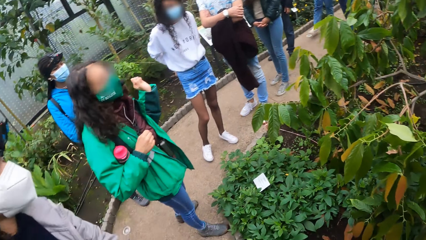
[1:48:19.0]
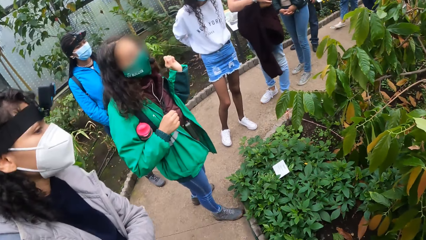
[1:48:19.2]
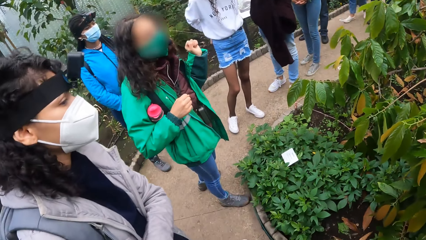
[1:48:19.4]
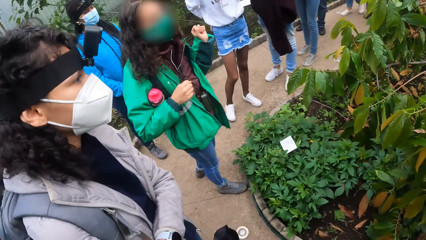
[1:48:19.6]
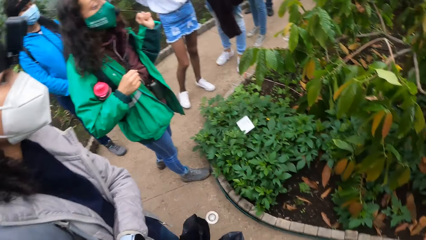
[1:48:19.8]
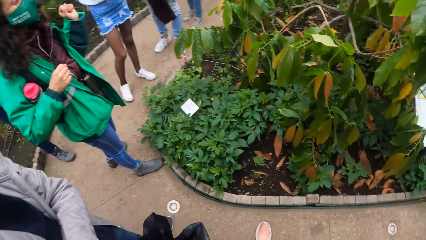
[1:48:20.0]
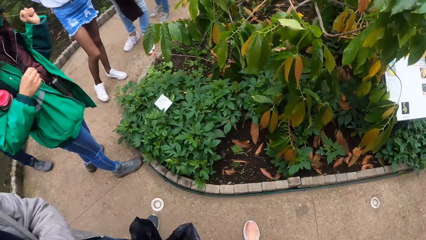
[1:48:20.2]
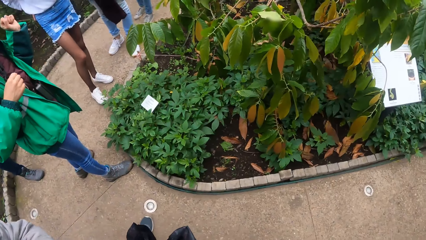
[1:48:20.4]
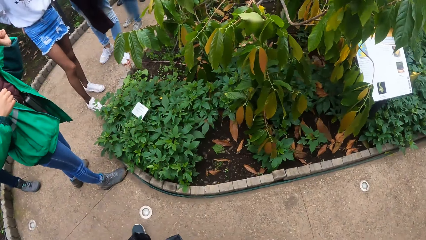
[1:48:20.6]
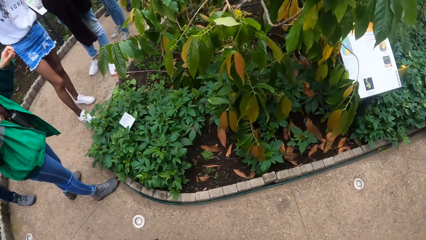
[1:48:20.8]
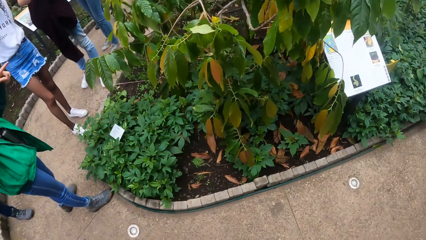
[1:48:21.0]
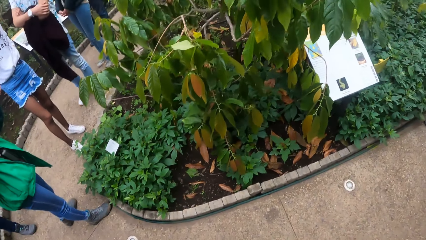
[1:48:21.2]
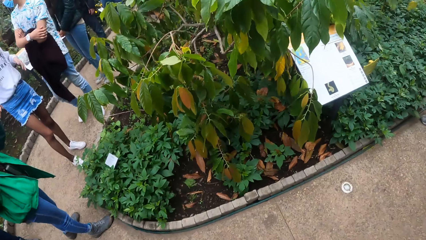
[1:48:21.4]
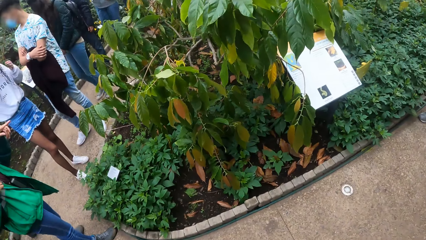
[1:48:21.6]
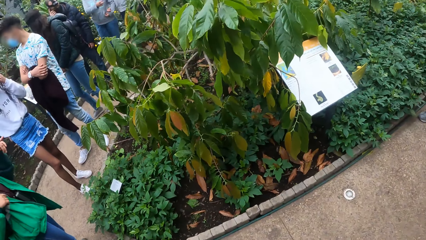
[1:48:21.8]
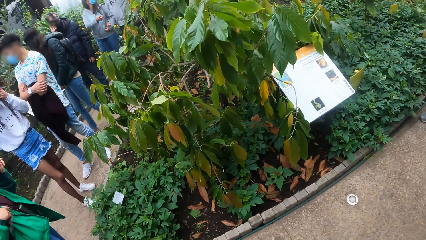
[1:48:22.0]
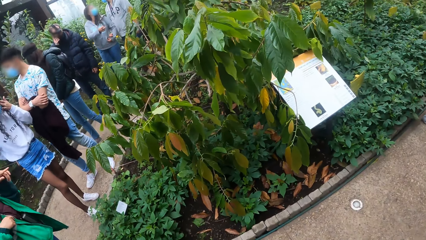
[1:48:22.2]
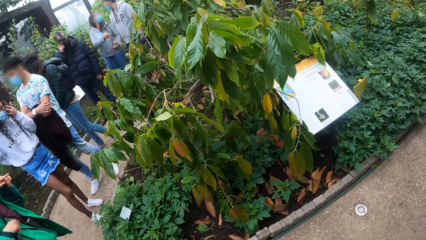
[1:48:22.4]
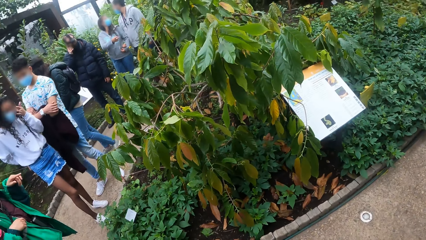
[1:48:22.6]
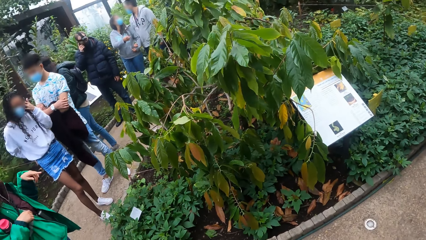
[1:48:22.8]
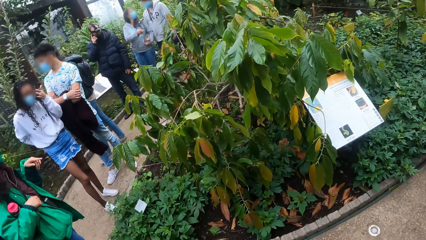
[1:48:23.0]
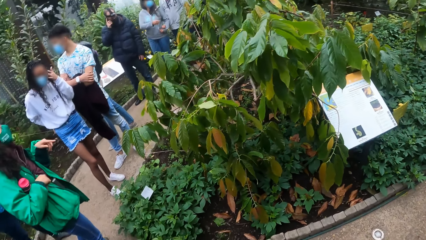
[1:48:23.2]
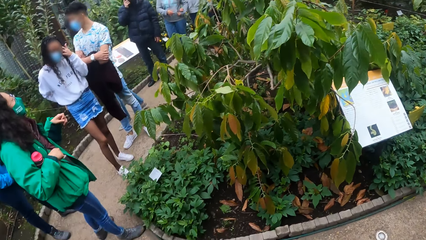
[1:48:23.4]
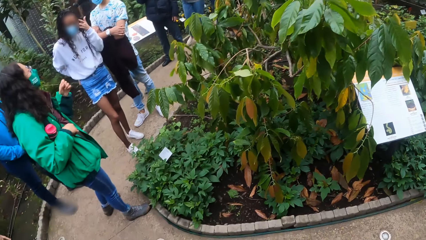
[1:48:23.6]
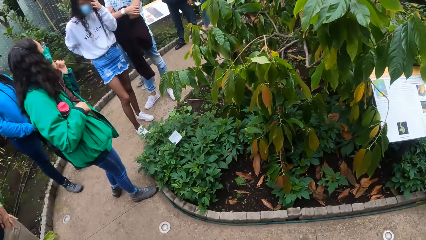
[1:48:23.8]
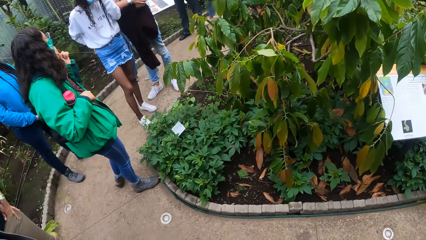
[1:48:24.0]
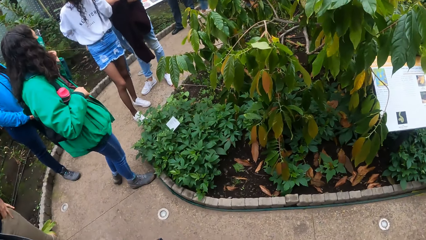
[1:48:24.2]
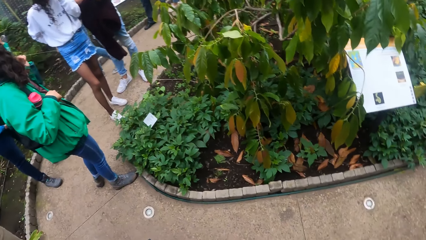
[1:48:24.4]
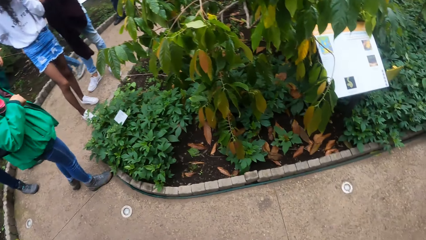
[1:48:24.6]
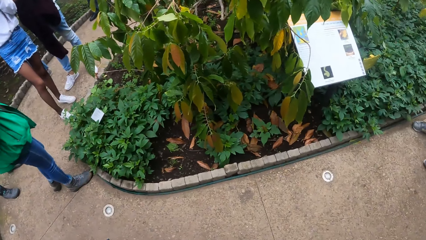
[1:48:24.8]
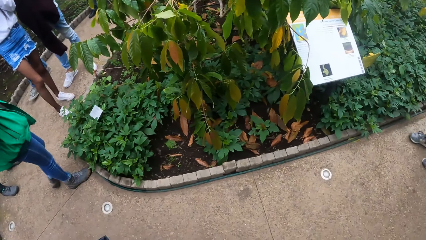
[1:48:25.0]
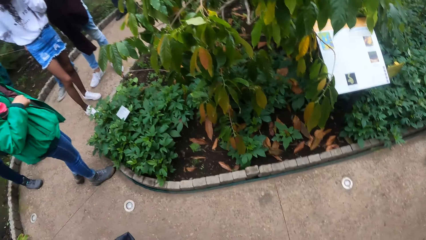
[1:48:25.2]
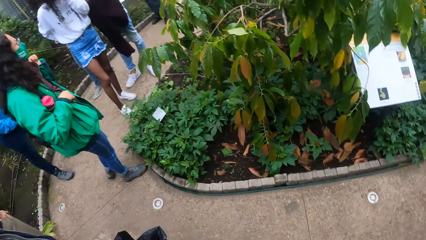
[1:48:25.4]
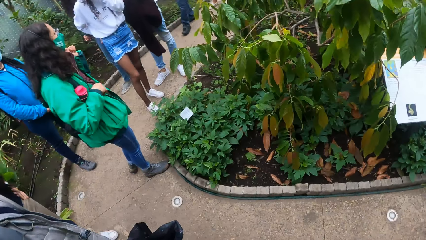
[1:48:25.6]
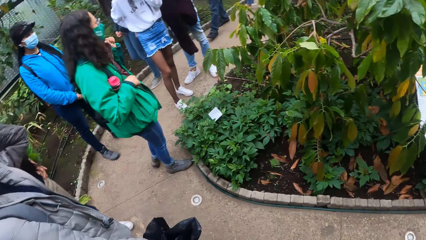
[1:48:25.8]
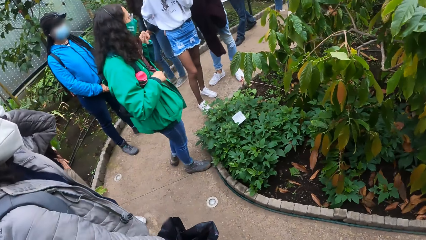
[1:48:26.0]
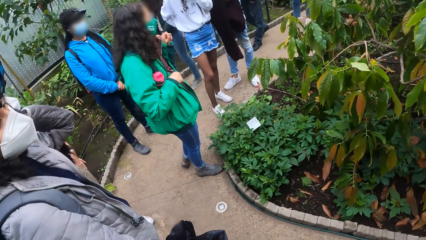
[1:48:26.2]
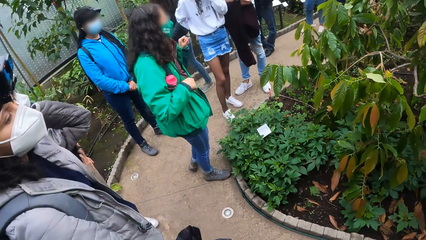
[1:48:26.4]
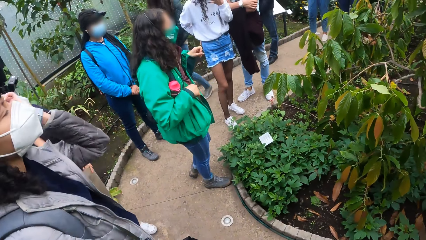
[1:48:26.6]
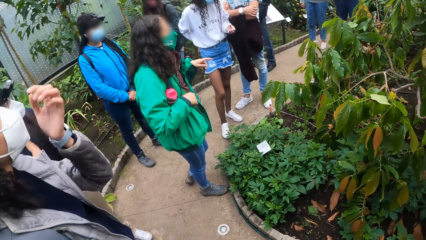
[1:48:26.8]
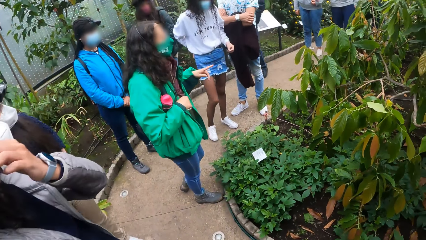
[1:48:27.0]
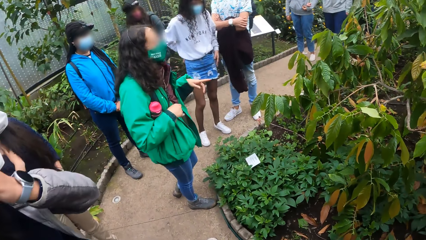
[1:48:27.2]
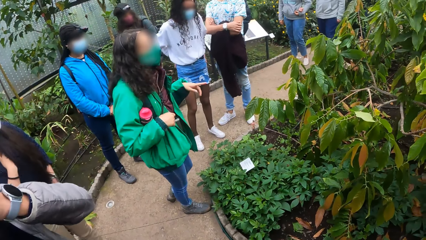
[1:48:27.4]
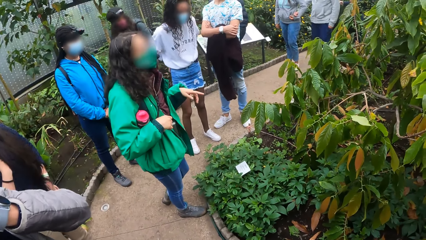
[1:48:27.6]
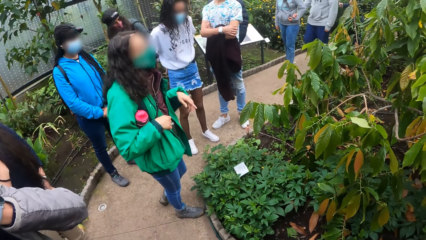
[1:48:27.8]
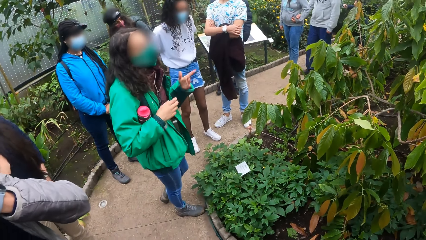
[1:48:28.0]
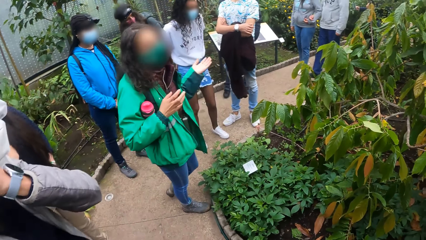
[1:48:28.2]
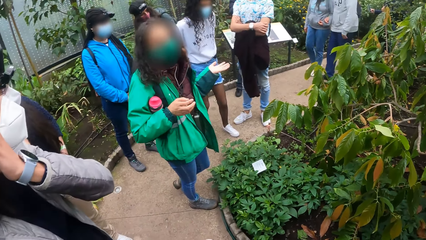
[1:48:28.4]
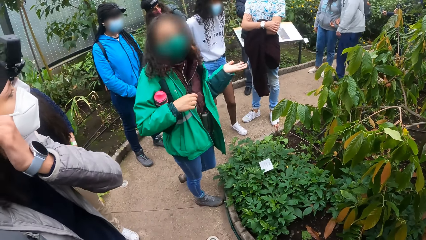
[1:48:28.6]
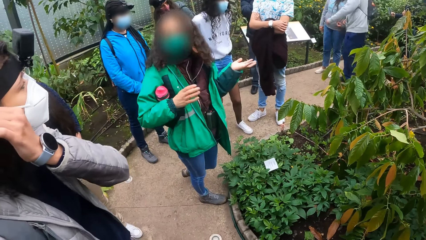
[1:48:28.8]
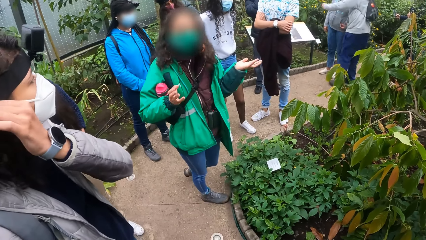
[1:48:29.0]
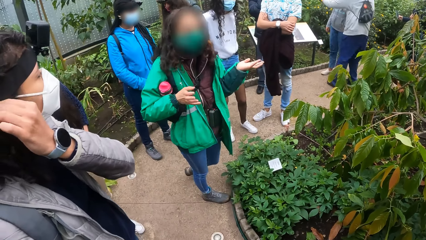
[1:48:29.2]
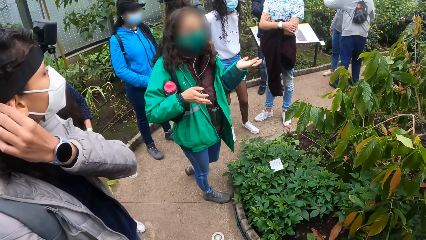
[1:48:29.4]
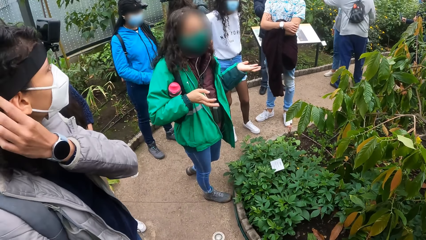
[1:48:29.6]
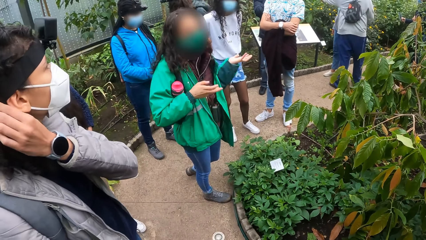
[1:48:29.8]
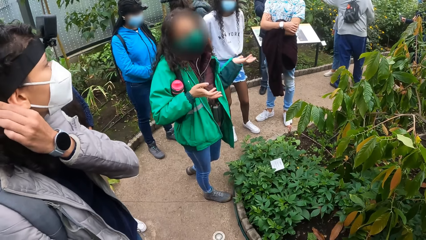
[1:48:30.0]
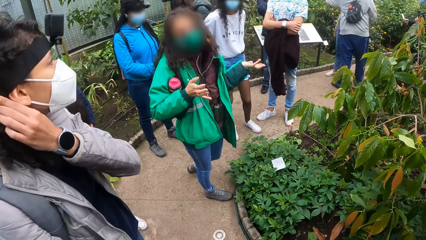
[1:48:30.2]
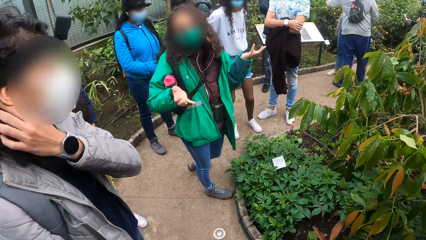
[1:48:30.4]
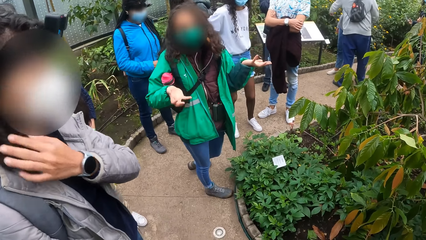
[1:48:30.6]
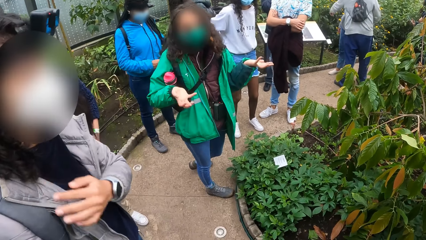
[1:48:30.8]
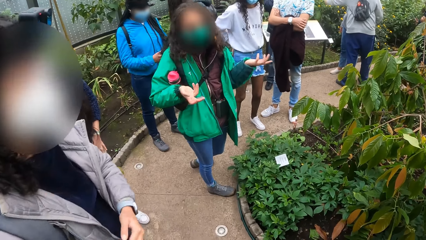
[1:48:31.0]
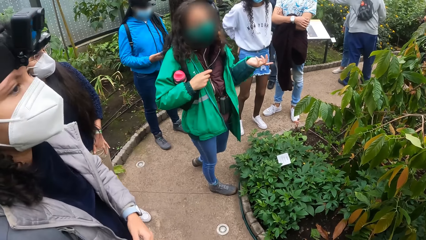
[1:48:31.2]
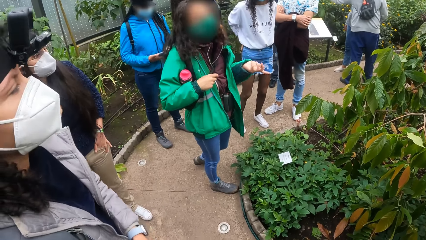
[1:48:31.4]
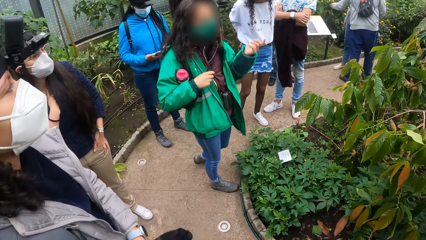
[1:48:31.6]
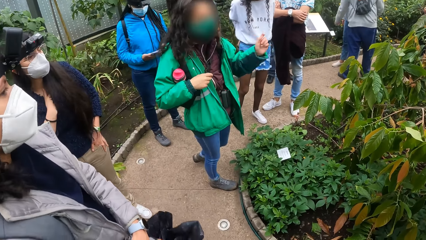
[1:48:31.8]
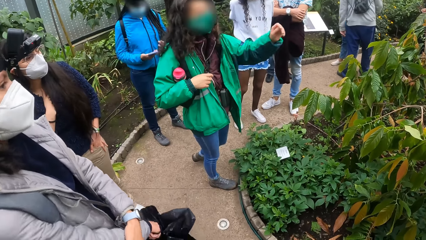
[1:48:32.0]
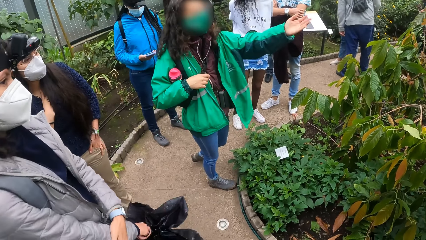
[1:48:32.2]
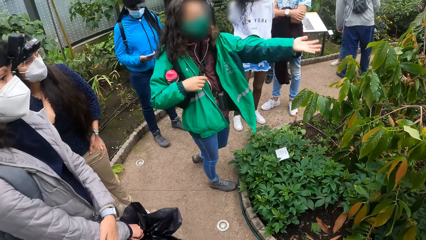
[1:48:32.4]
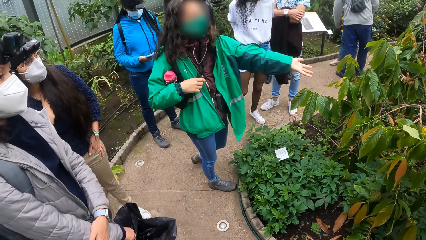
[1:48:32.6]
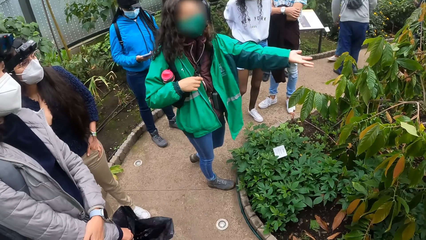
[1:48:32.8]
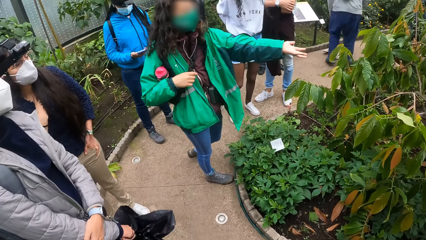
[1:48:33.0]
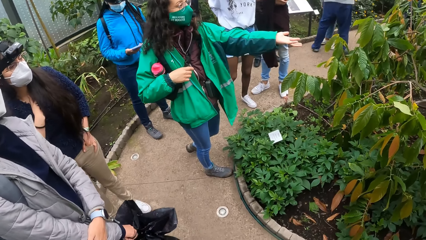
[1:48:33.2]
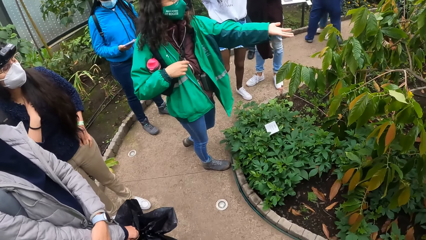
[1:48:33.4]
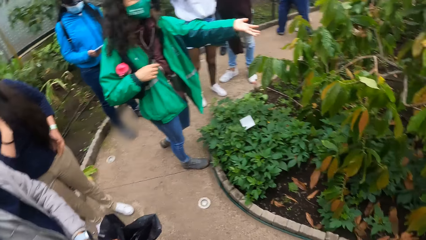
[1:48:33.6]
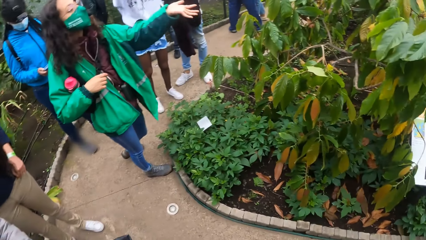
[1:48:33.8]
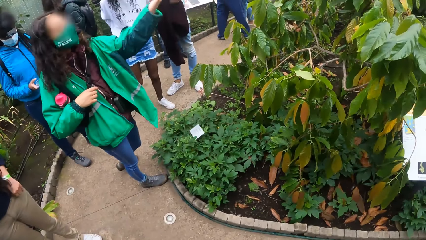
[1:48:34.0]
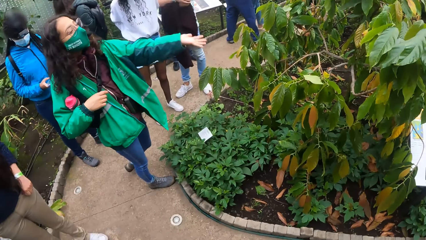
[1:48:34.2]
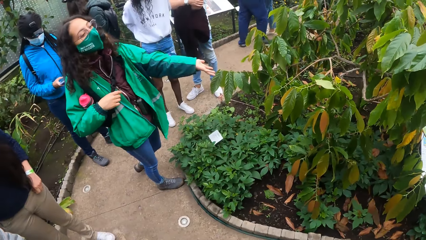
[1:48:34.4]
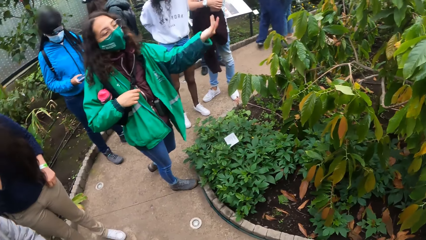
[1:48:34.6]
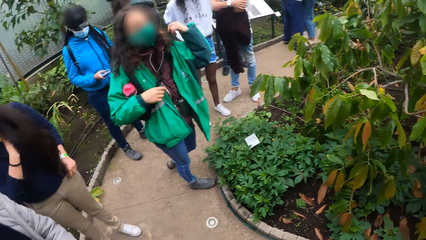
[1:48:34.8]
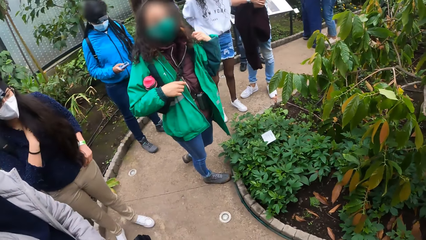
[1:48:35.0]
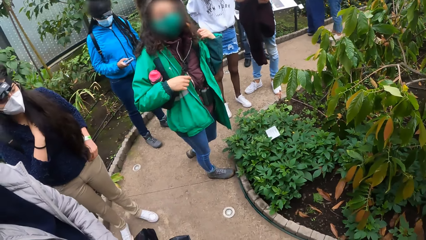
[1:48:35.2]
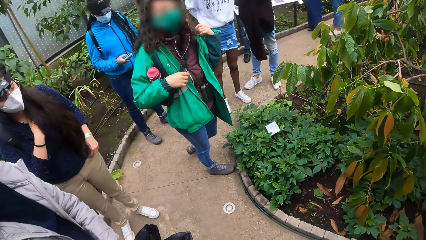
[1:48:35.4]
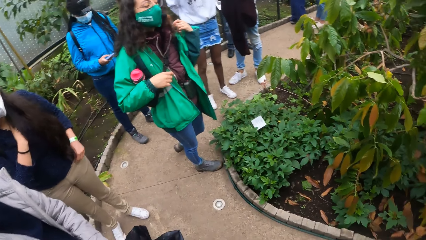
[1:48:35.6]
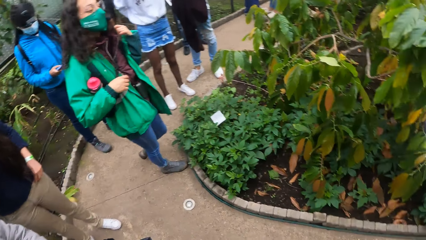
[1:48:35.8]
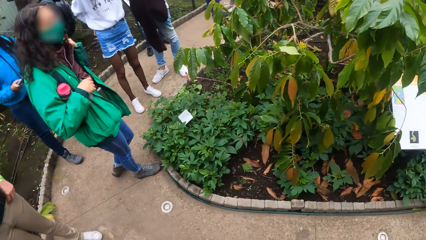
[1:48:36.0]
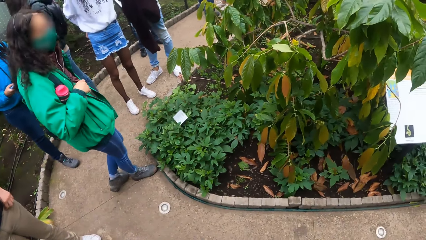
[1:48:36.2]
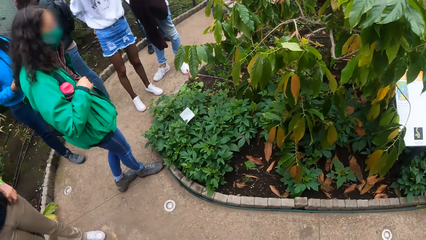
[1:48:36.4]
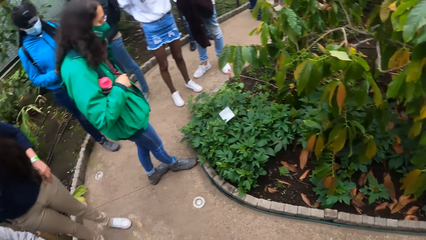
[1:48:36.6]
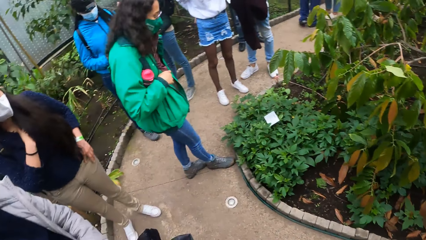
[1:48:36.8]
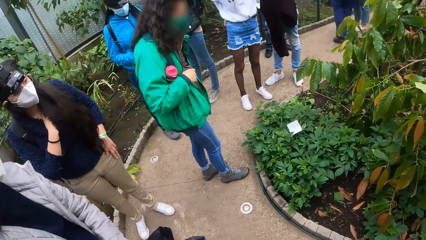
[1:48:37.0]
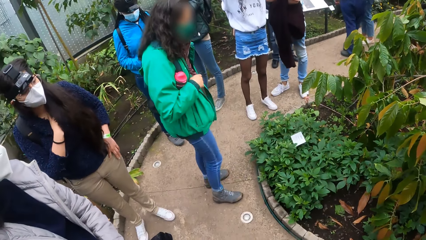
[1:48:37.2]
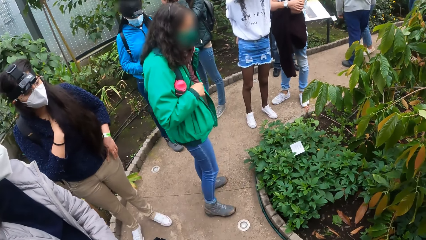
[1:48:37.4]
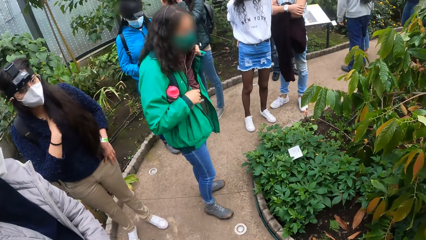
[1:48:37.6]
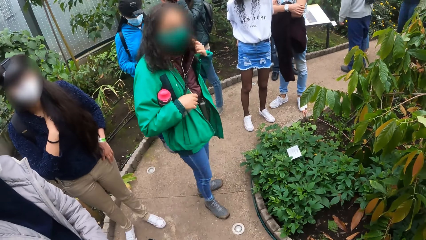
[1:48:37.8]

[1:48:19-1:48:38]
An instructor addresses the students. The instructor adjusts the camera strap on her head with her left hand.
